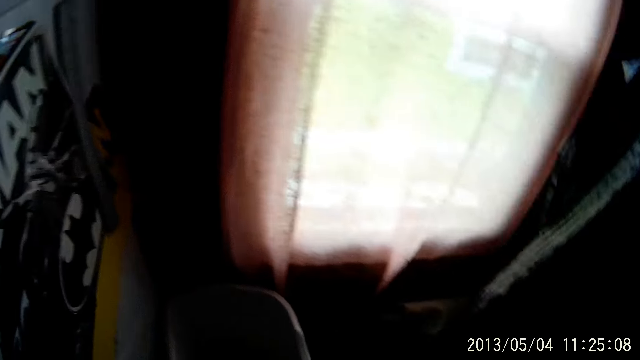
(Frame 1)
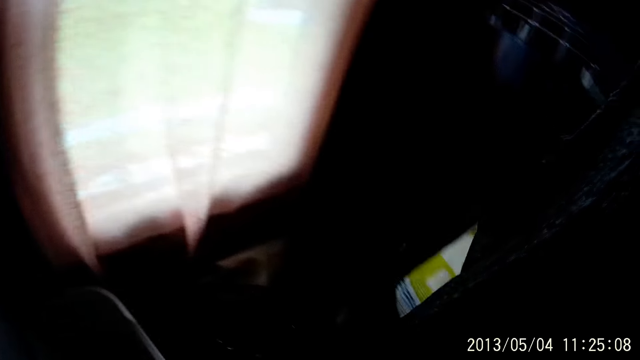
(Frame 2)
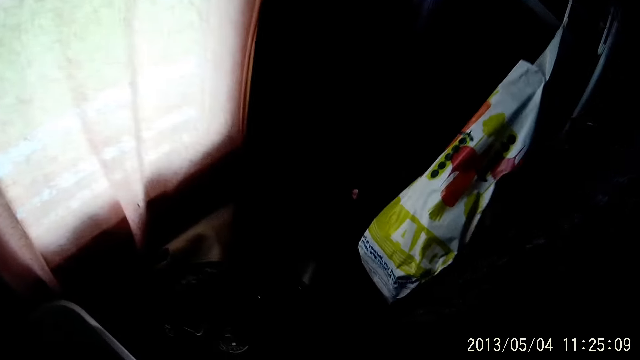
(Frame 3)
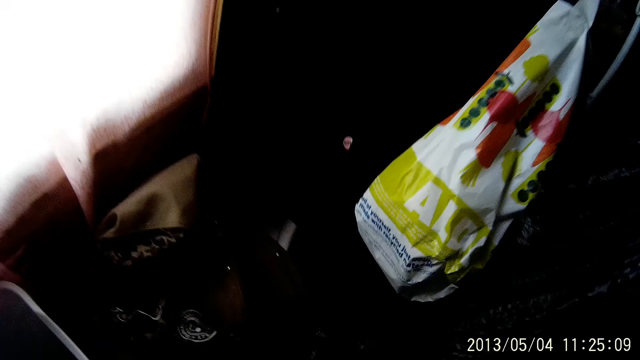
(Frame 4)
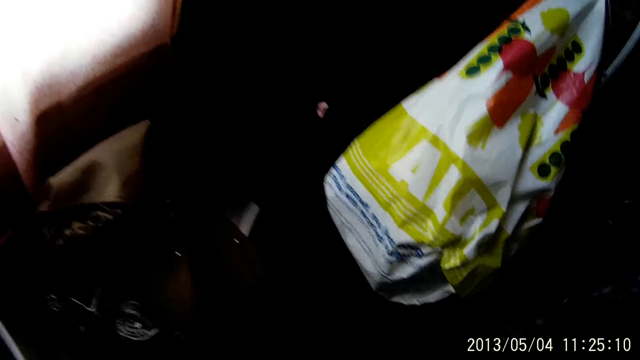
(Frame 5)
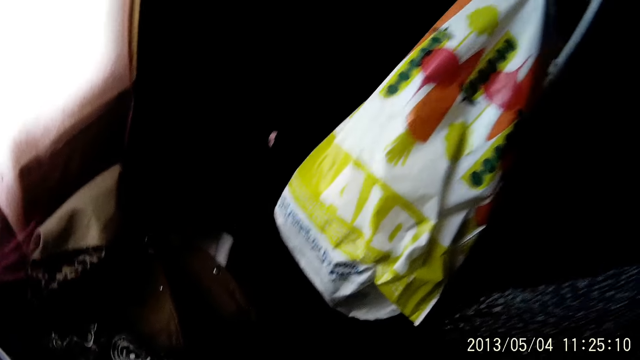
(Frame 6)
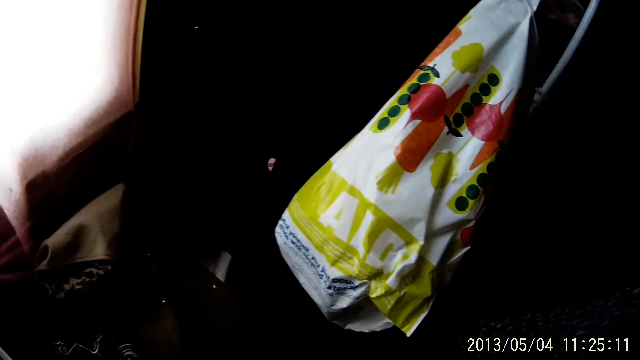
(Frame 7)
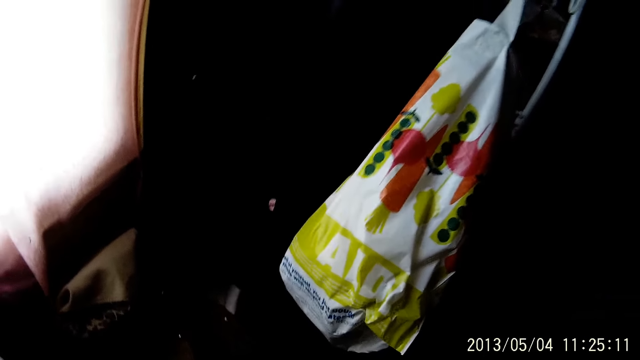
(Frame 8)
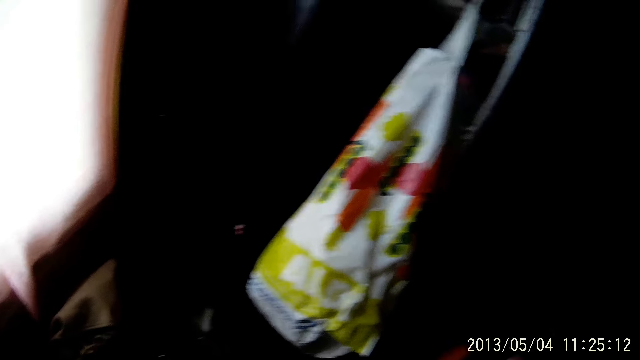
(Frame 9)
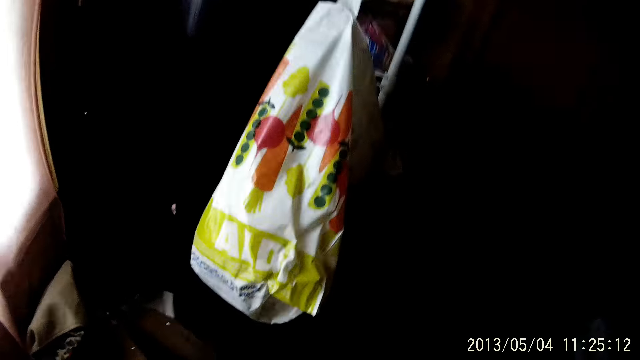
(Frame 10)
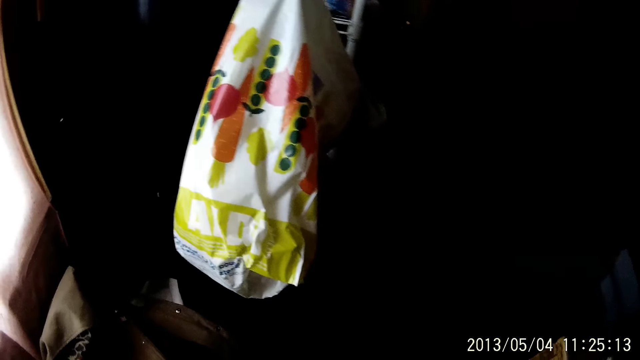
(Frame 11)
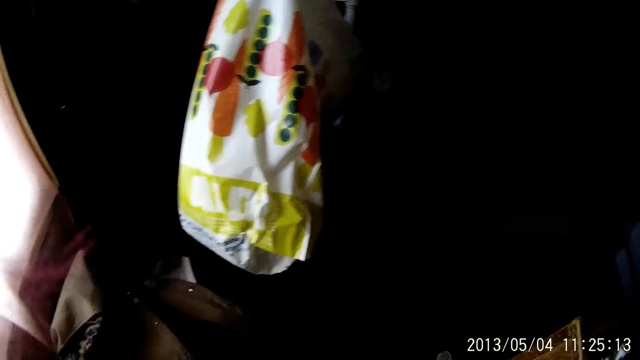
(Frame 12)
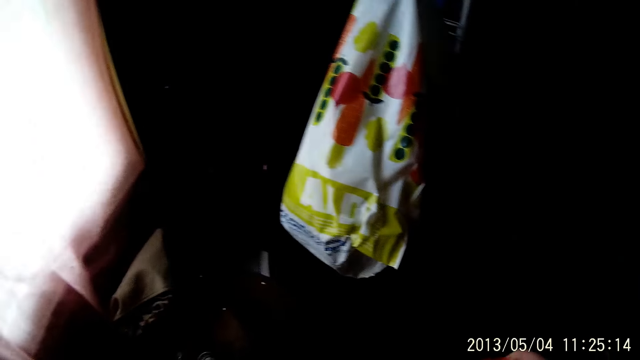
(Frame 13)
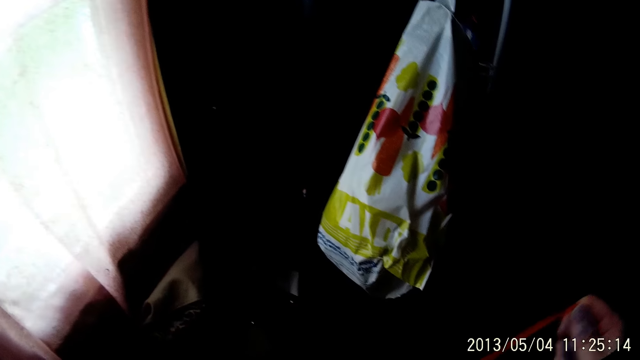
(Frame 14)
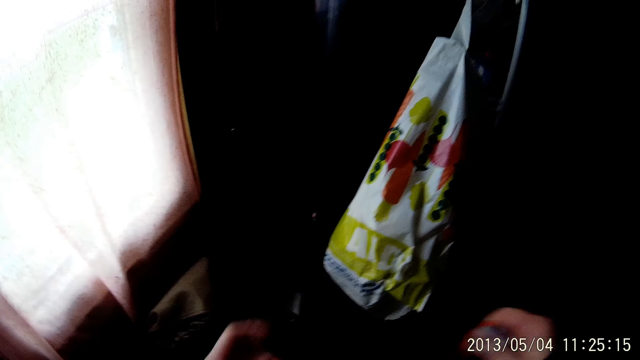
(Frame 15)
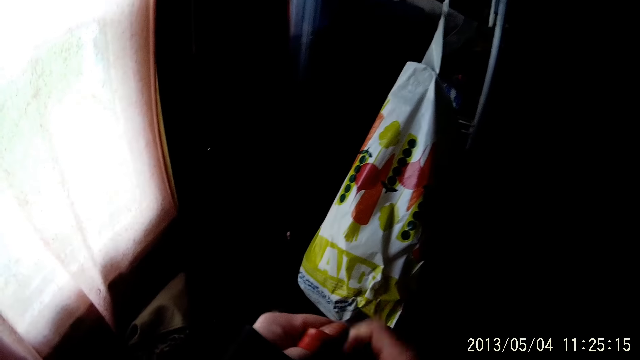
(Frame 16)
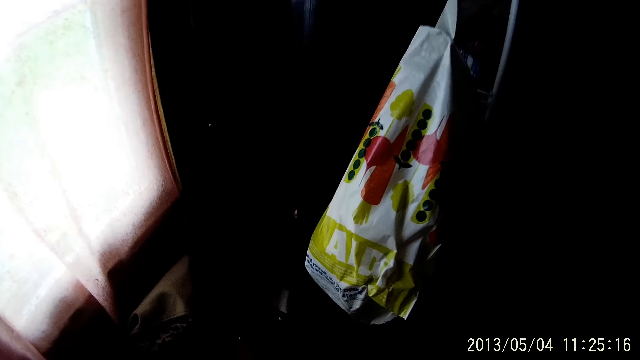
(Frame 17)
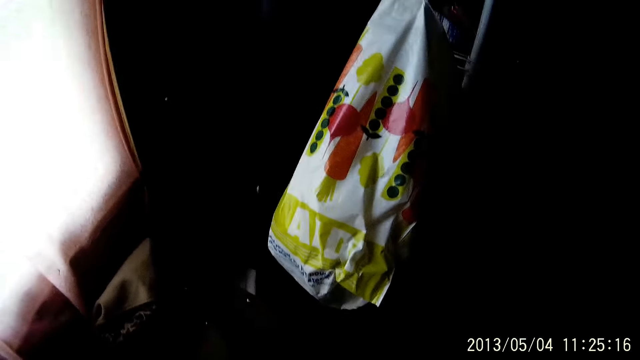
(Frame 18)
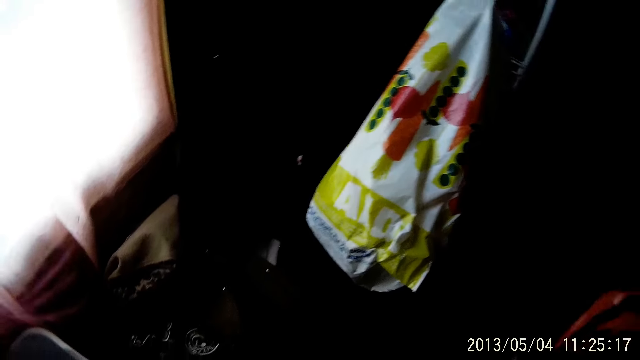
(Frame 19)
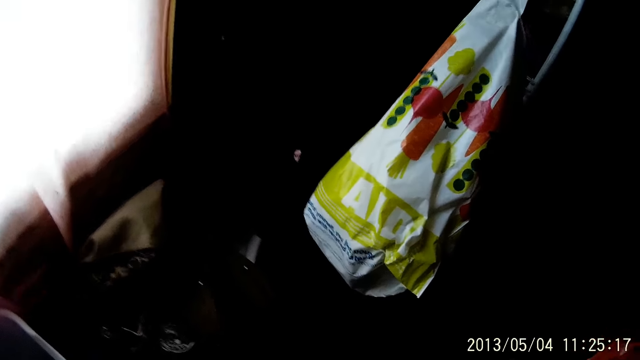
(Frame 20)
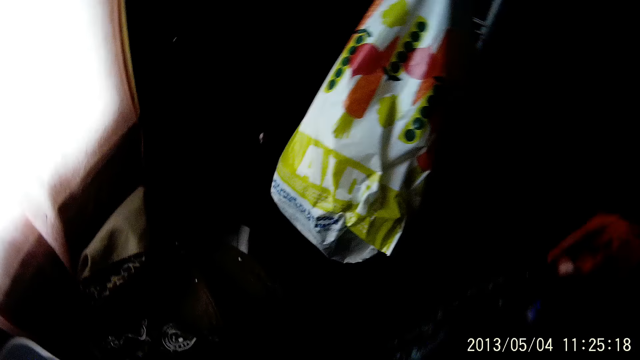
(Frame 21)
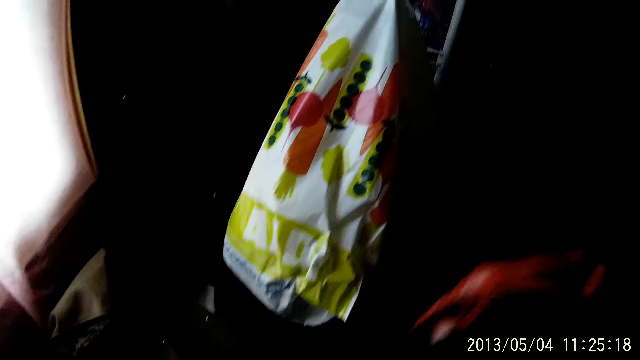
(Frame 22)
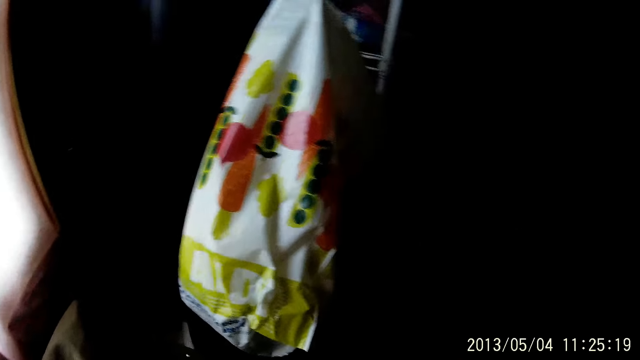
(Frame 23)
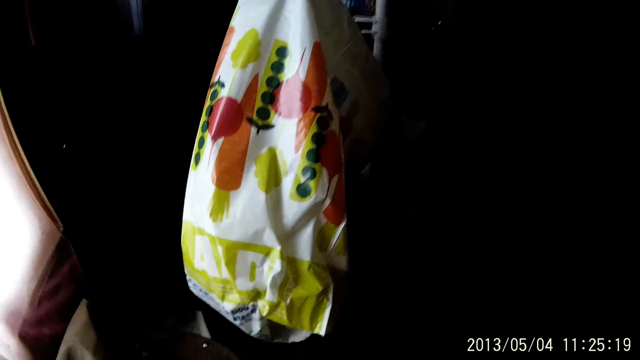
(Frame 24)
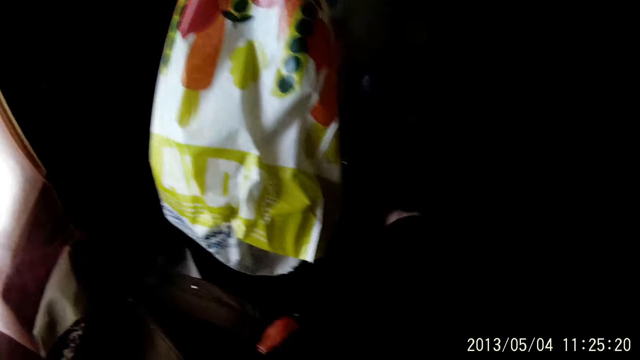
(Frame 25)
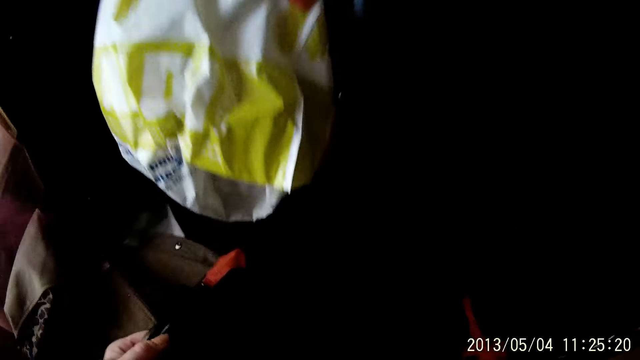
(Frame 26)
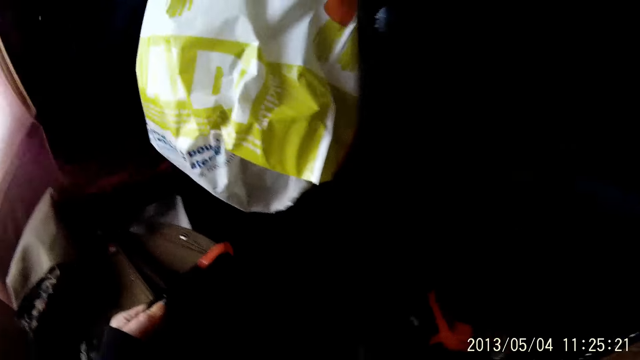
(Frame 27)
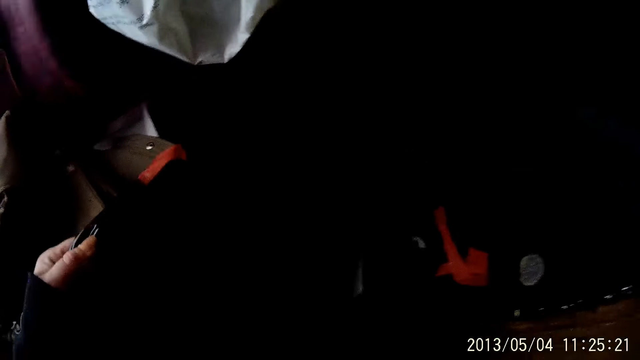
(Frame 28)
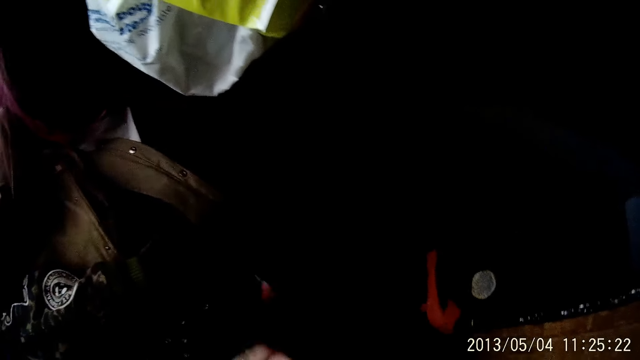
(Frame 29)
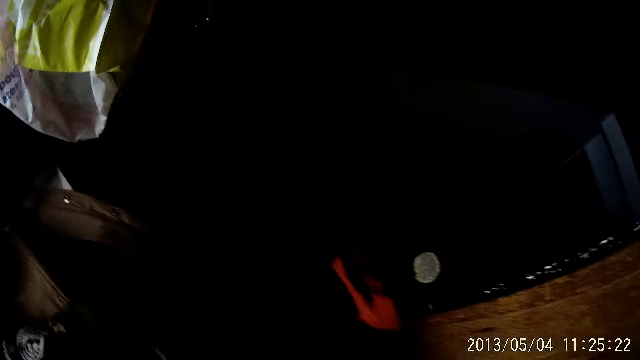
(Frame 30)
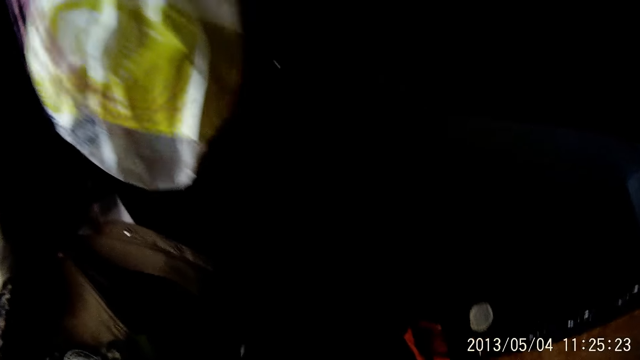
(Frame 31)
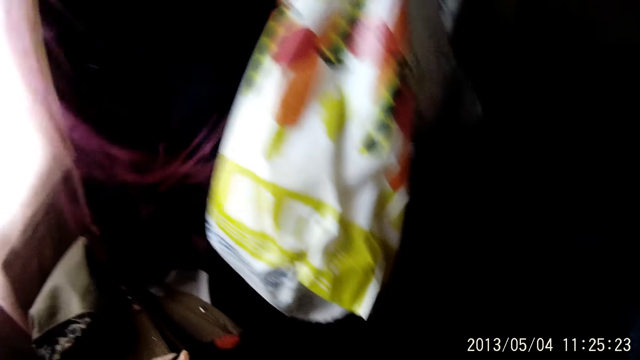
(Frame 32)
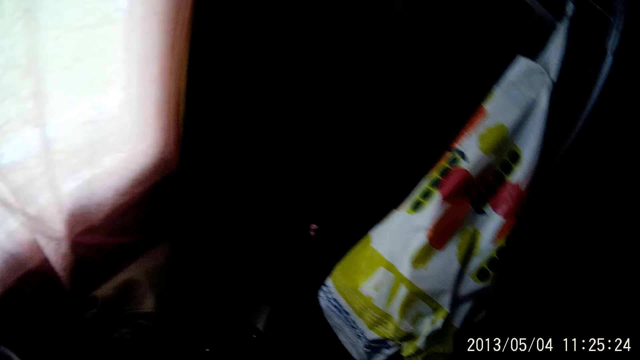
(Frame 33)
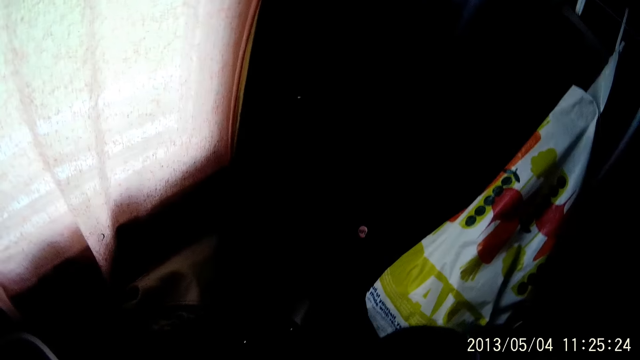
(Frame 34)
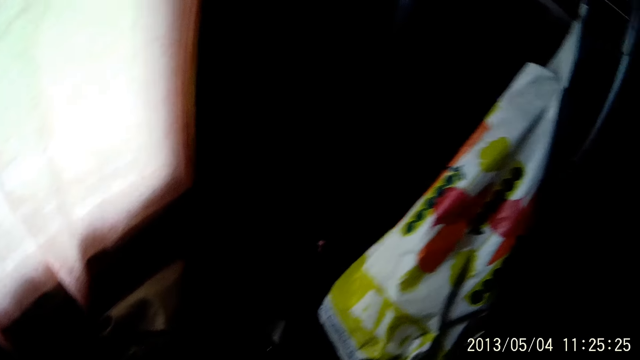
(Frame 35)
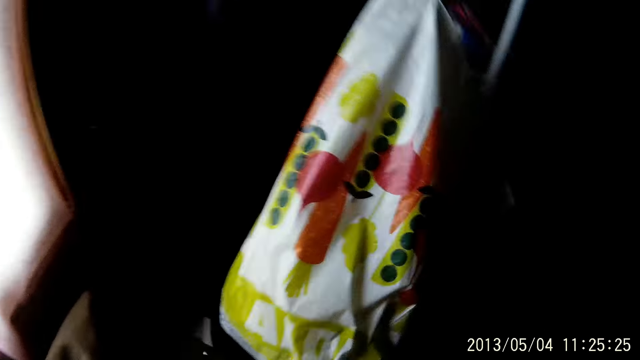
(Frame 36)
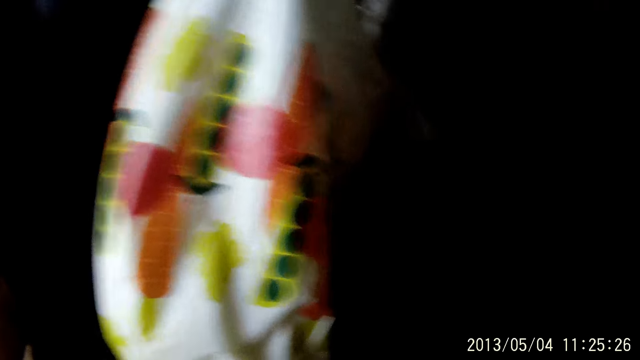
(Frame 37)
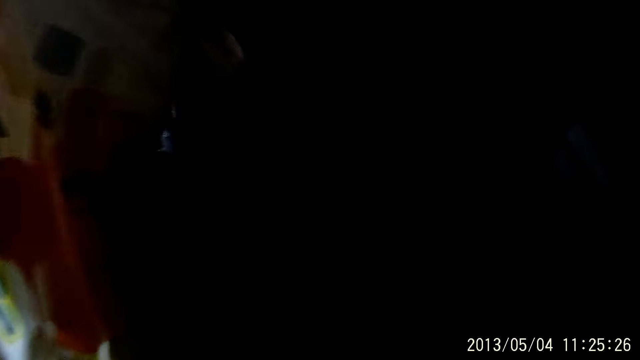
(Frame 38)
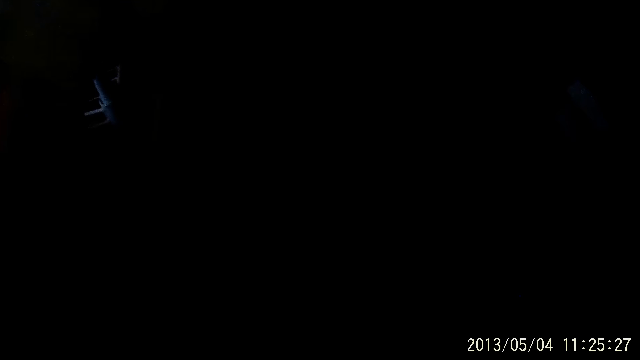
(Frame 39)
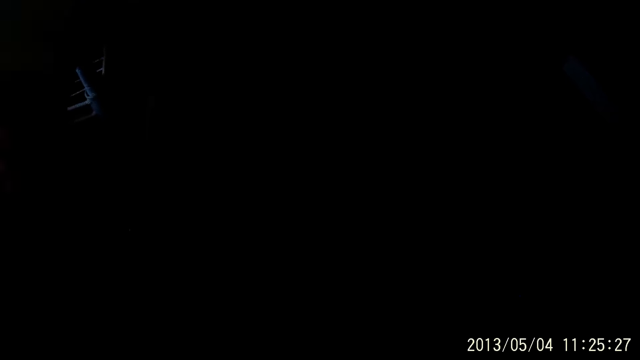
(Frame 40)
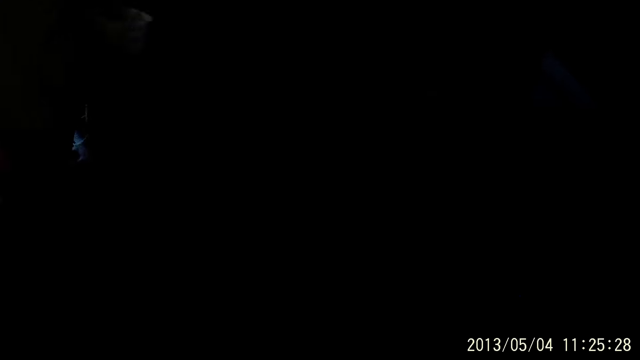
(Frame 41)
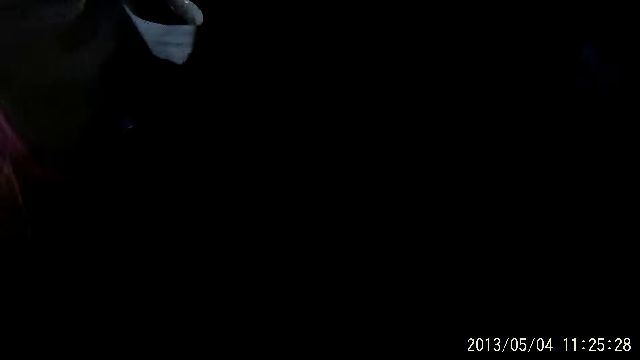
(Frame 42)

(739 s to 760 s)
The camera wearer lifts up something. She looks at the polythene bag hanging. She holds clothes with both hands. She holds the bin bag with her left hand. She holds the clothes with both hands again. She holds the bin bag with her right hand. She holds the clothes with both hands again. She holds the bin bag with both hands. She folds the clothes. She folds the clothes in the wardrobe.
